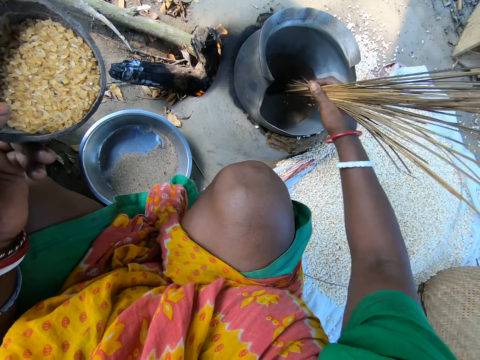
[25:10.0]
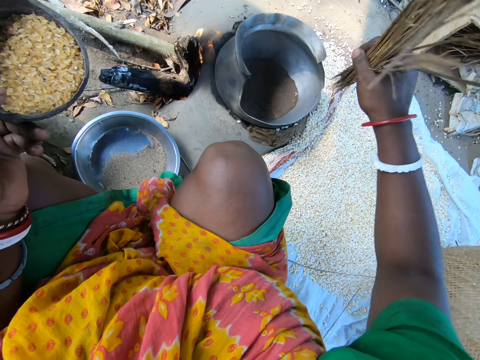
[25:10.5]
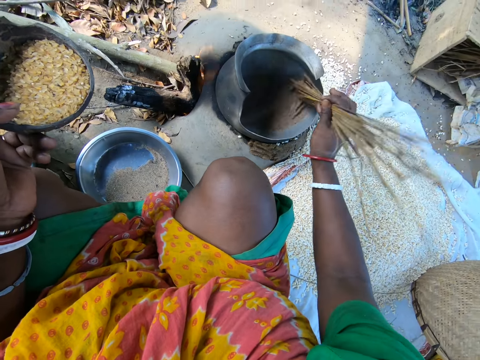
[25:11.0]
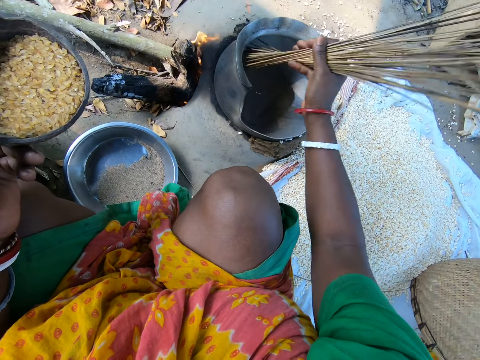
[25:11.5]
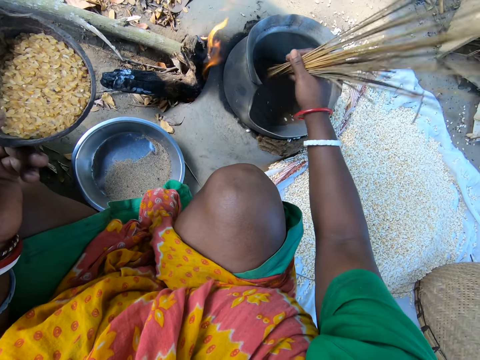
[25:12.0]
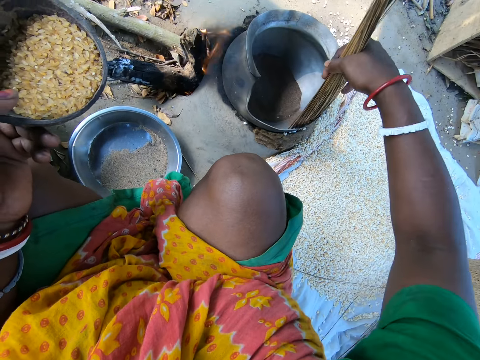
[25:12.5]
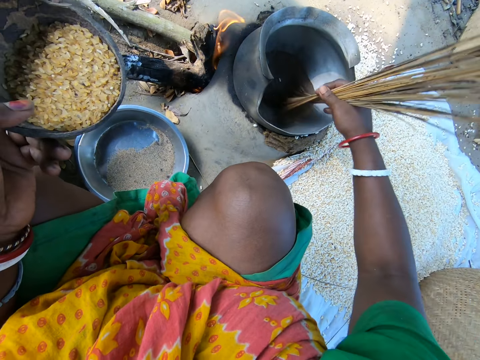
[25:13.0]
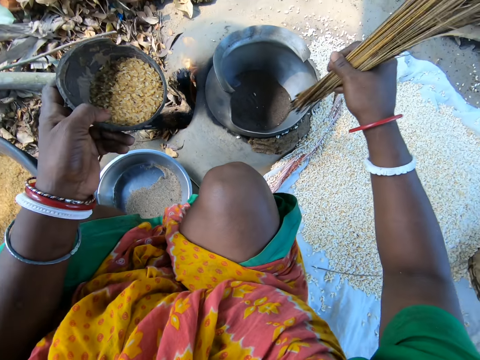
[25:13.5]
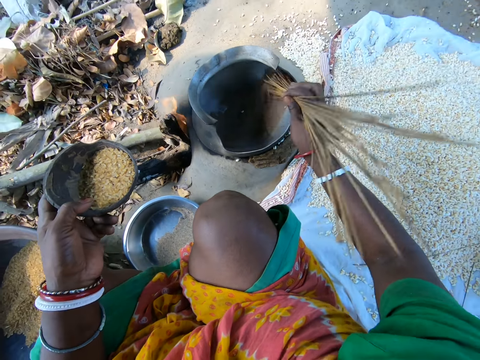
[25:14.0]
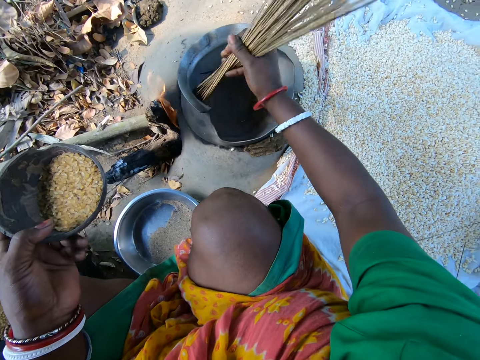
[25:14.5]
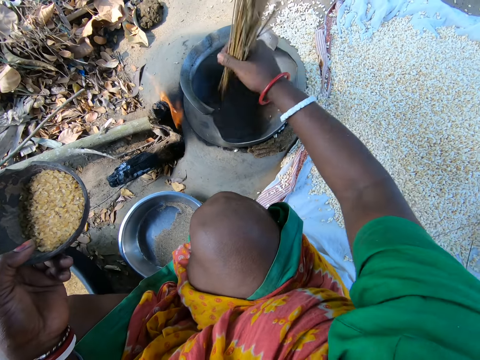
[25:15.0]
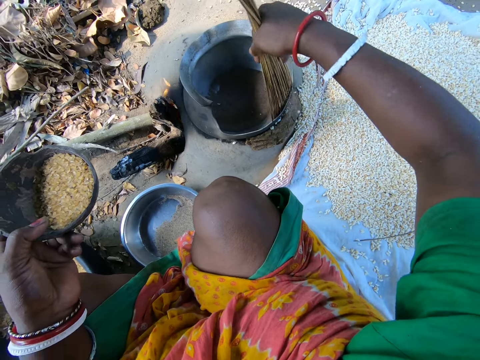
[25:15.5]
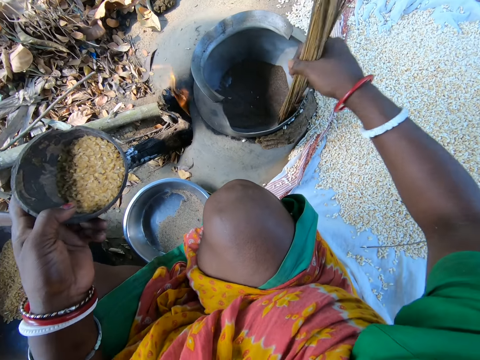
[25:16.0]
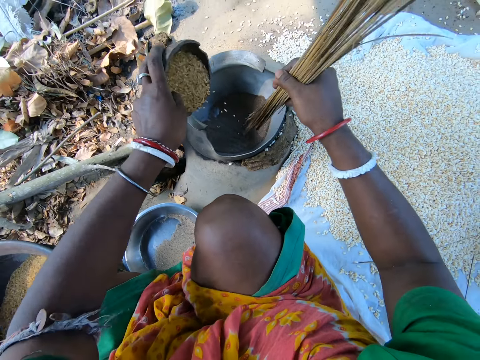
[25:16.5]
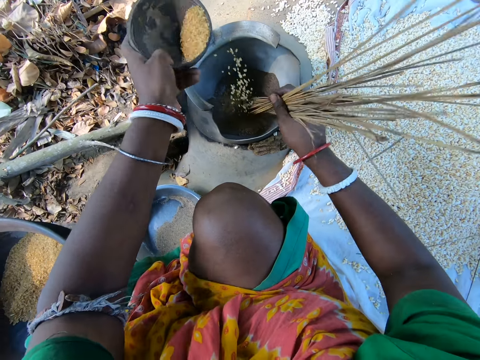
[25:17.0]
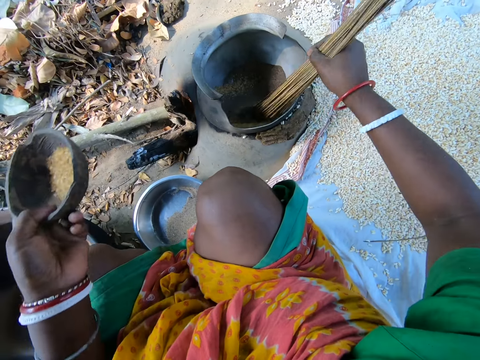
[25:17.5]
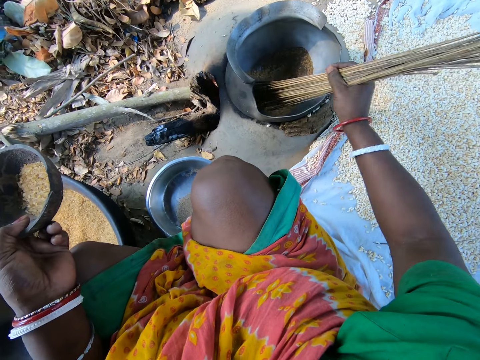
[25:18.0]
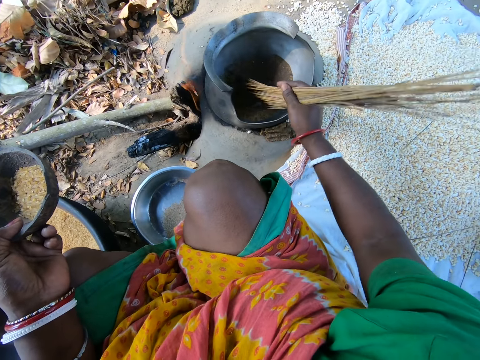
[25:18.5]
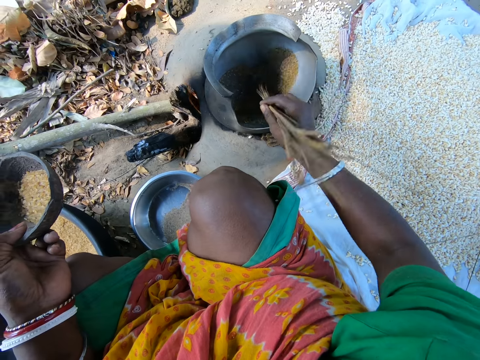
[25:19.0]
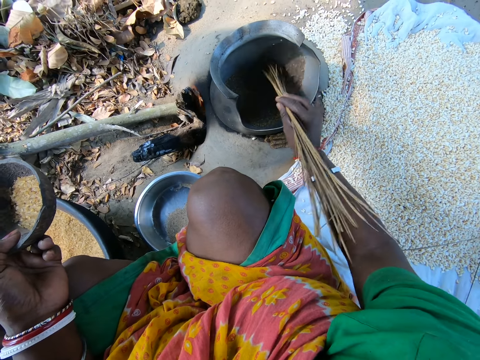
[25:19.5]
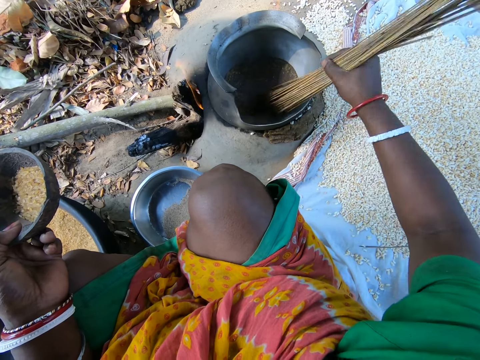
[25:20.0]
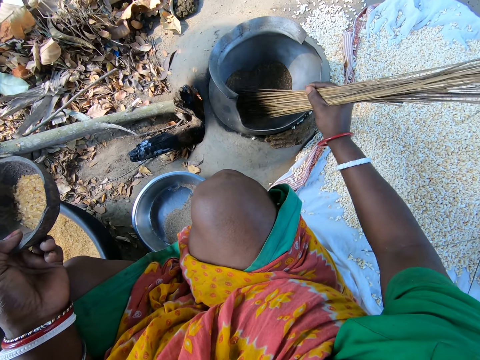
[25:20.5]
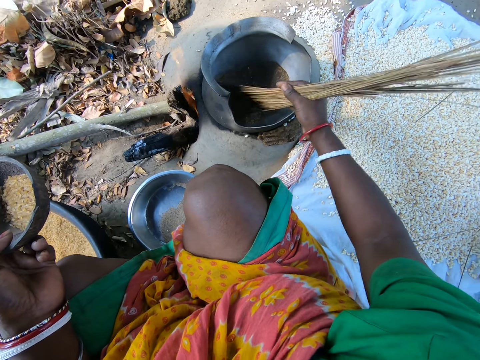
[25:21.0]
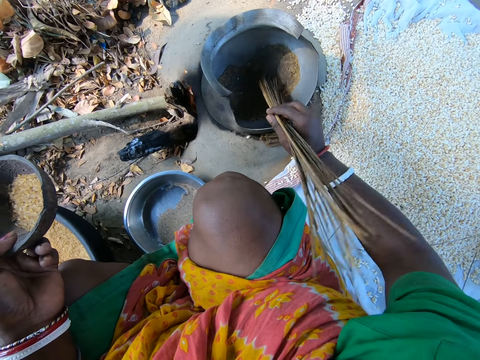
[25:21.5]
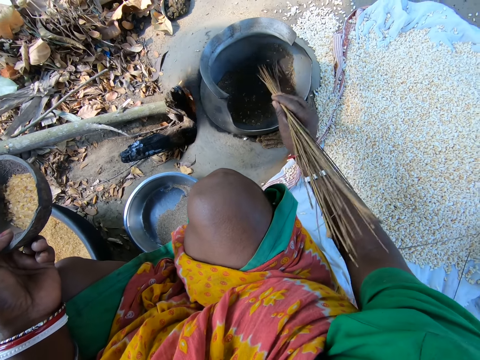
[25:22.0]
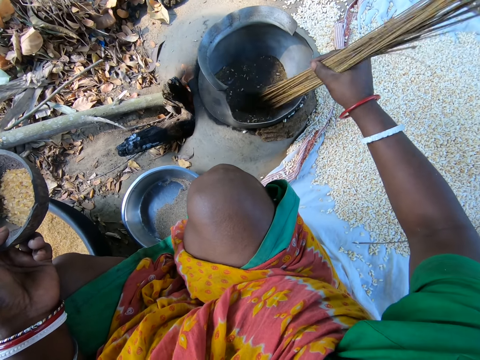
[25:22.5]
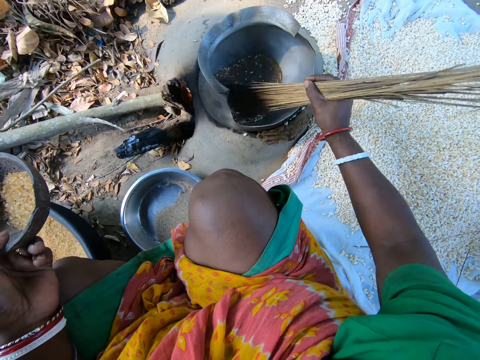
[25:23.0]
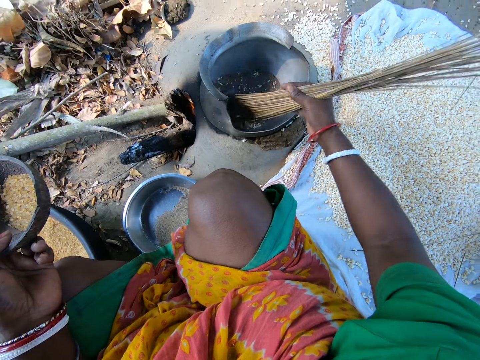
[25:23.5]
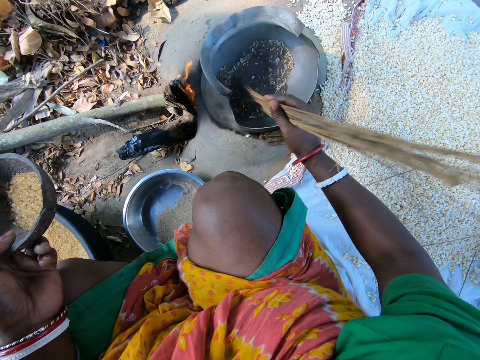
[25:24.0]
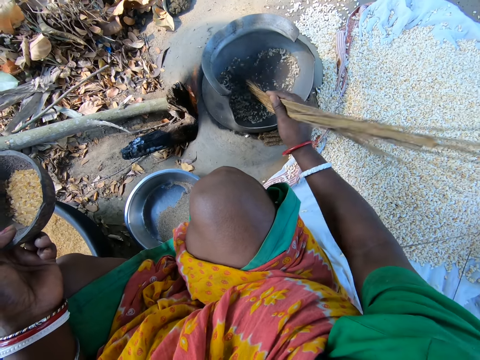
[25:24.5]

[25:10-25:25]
The camera wearer stirs the seeds inside the pot with the broomsticks. They remove the seeds from the pot with the broomsticks. They stir the seeds inside the pot with the broomsticks. They remove the seeds from the pot with the broomsticks. They drop the seeds in the pot. They stir the seeds inside the pot with the broomsticks.

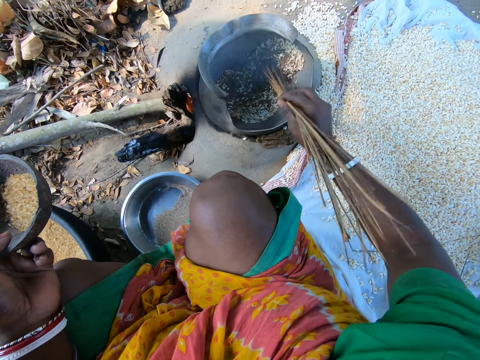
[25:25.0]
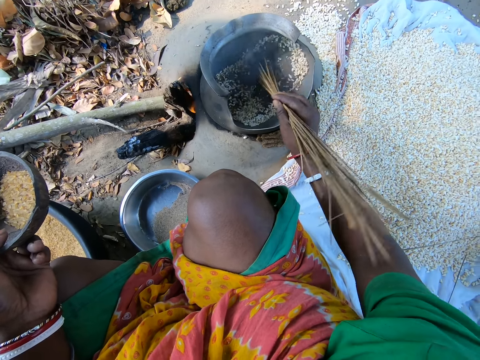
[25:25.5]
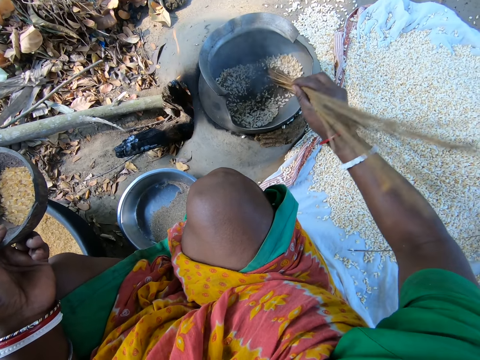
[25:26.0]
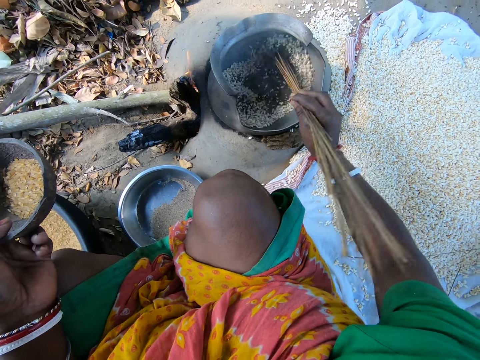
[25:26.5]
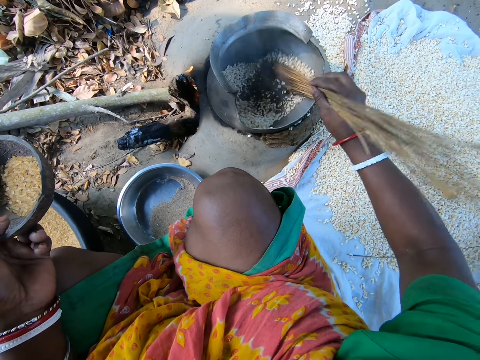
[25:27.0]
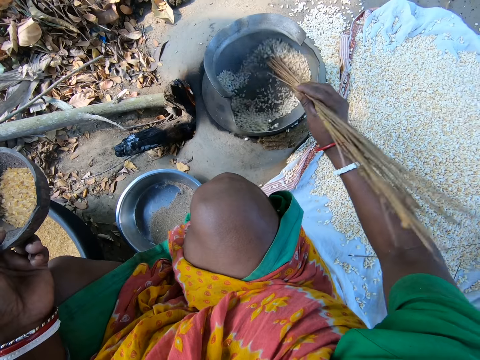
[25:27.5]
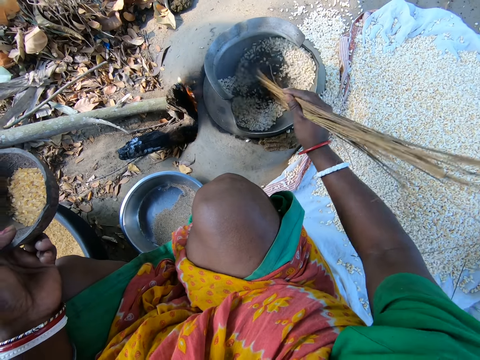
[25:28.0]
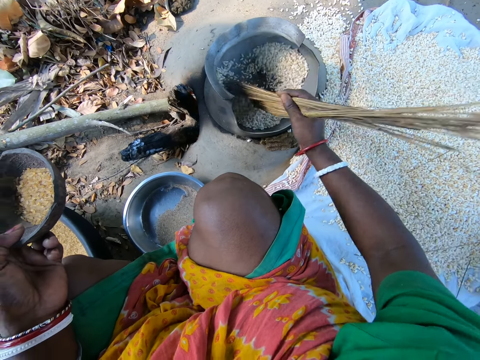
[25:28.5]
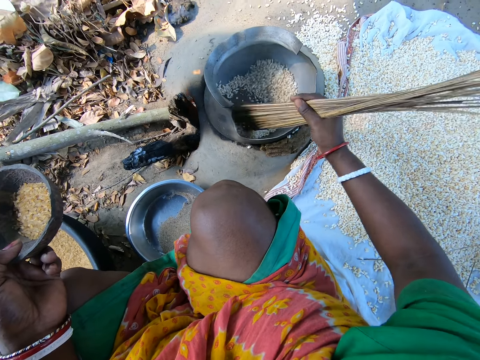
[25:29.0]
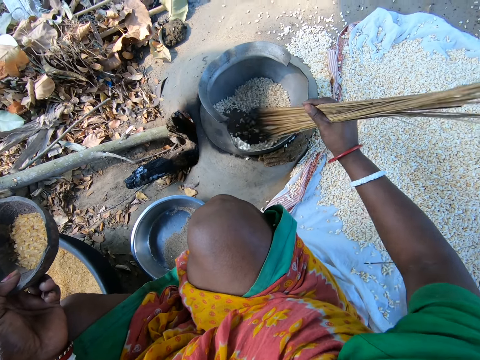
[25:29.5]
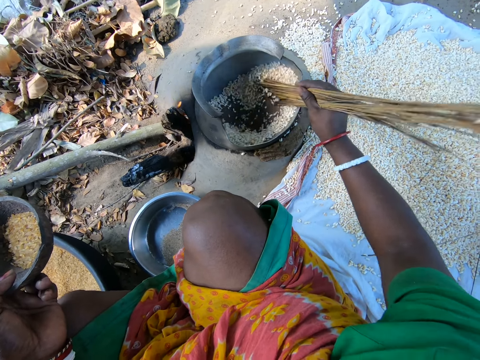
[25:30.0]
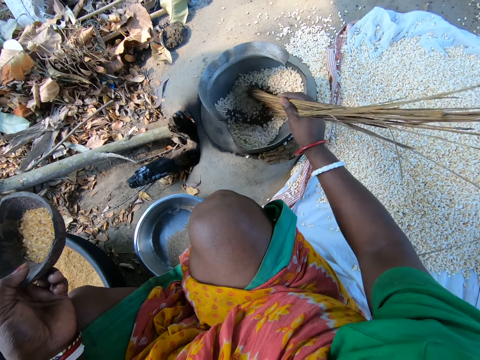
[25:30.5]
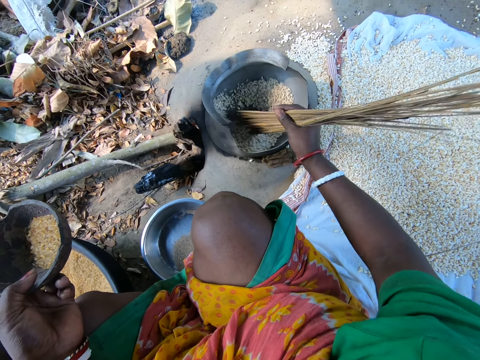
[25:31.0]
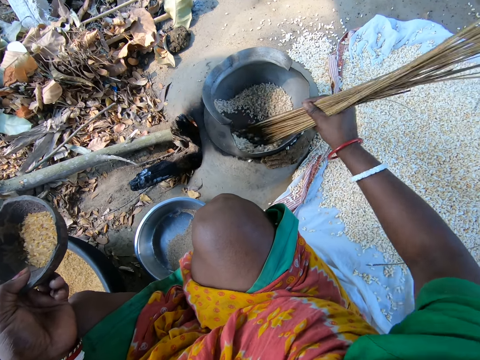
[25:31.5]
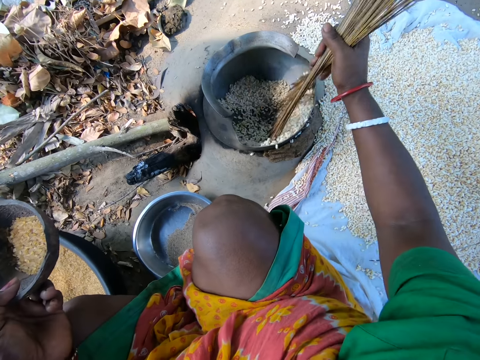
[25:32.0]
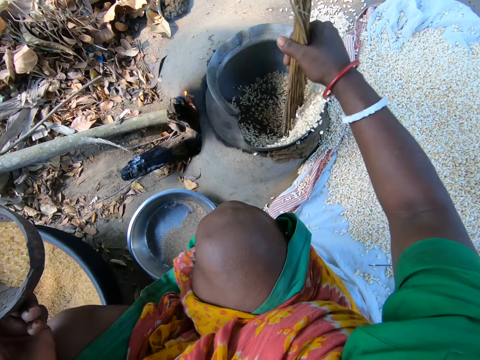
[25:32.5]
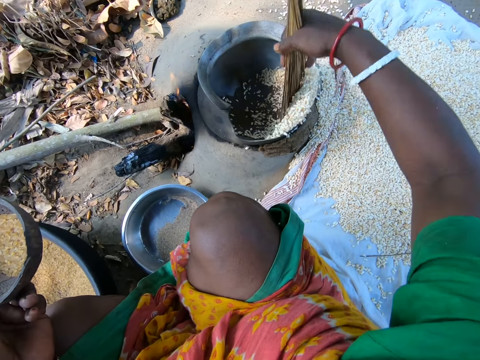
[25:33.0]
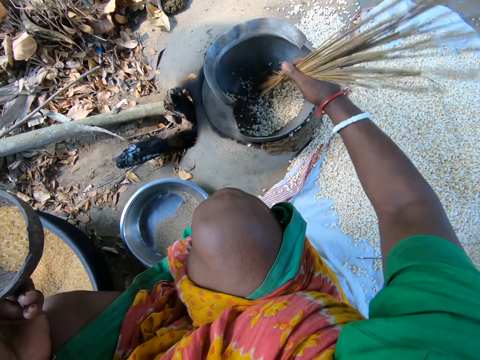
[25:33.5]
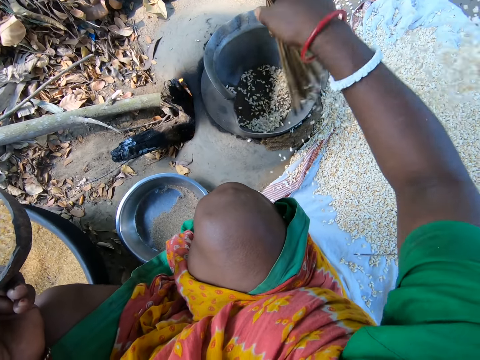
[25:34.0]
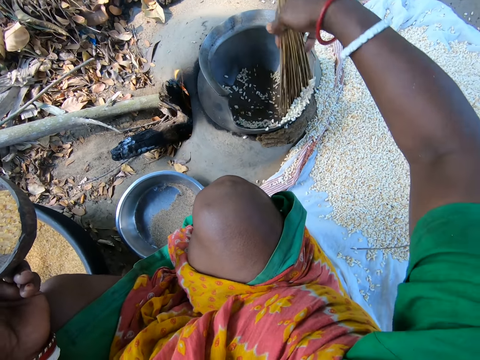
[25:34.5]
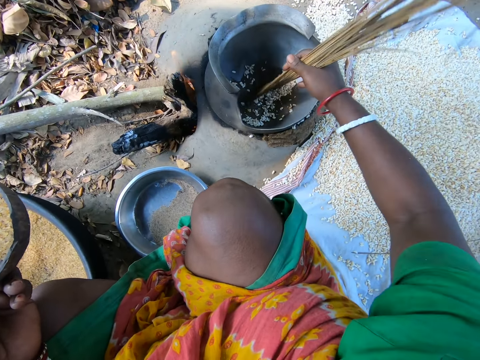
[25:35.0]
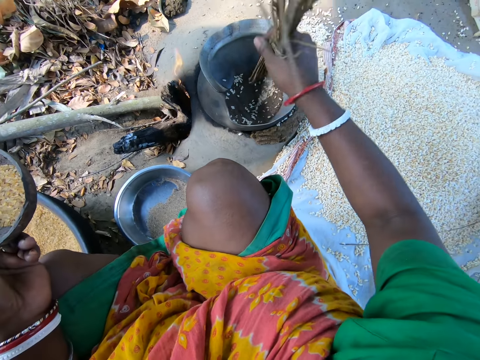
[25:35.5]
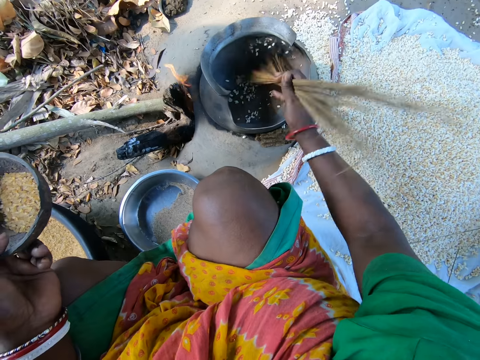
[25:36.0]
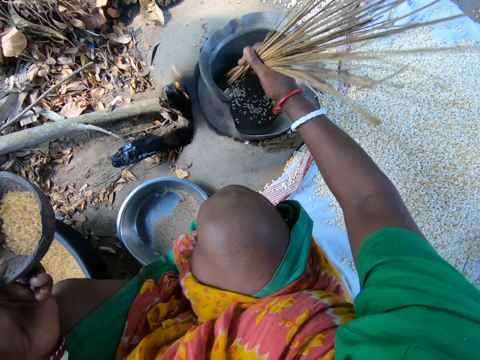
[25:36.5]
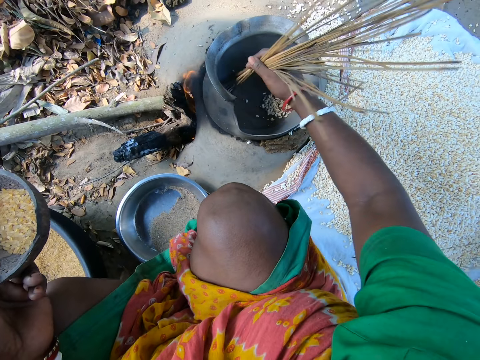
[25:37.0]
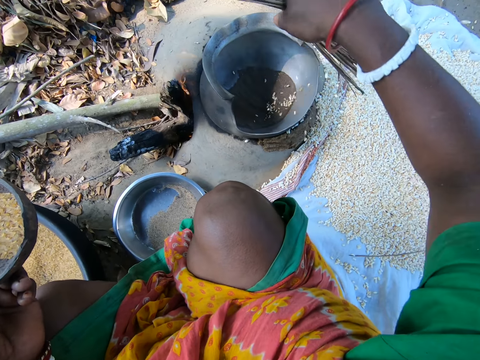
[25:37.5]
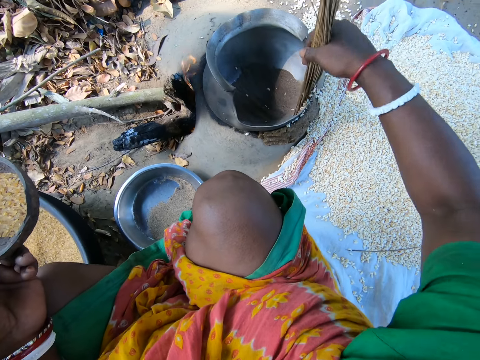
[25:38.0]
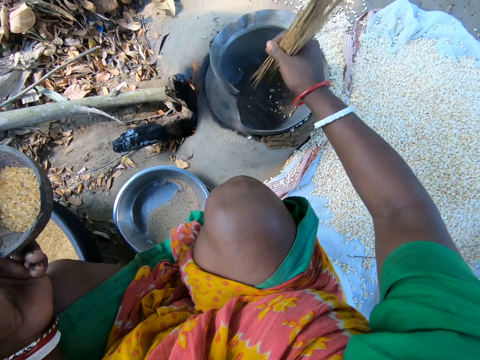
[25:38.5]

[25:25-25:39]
The camera wearer sweeps the maize grains or seeds from the pot to a sack on the ground with the broomsticks. They stir the seeds inside the pot with the broomsticks. They remove the seeds from the pot with the broomsticks.
